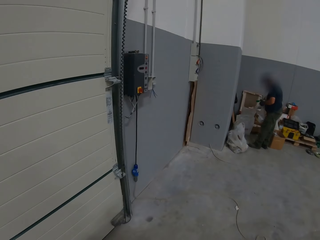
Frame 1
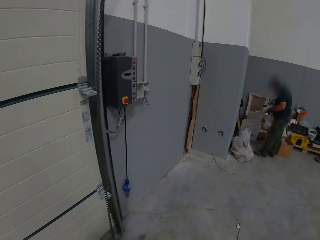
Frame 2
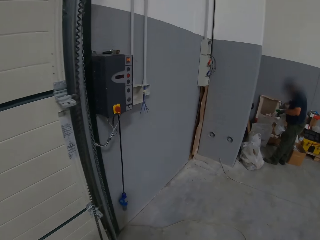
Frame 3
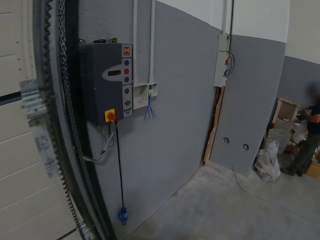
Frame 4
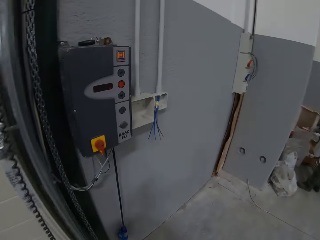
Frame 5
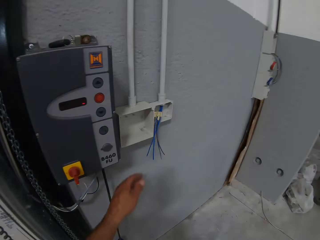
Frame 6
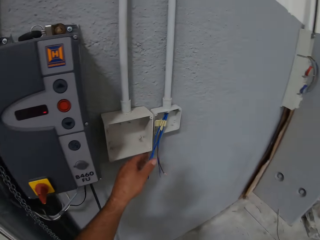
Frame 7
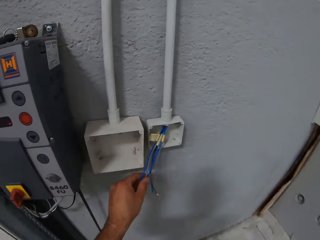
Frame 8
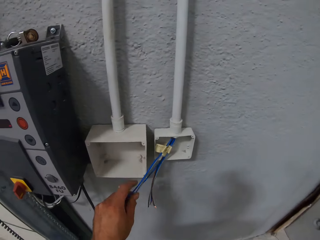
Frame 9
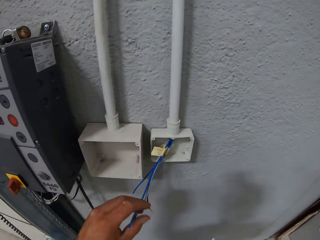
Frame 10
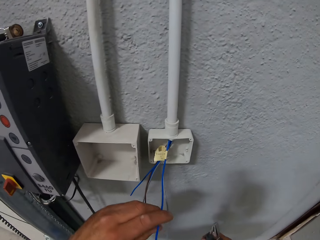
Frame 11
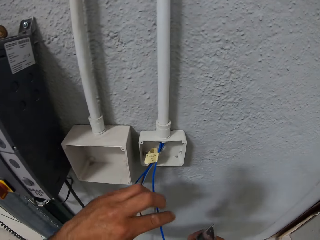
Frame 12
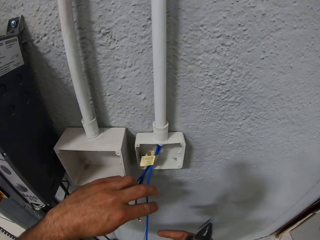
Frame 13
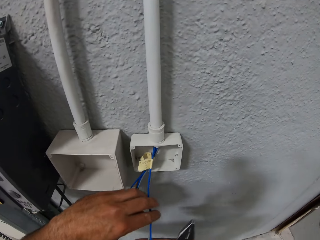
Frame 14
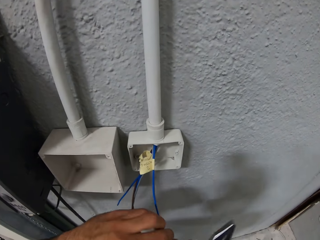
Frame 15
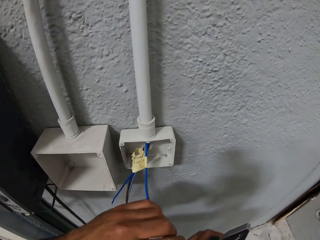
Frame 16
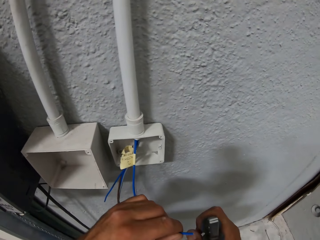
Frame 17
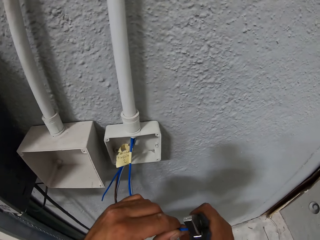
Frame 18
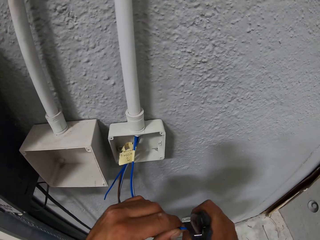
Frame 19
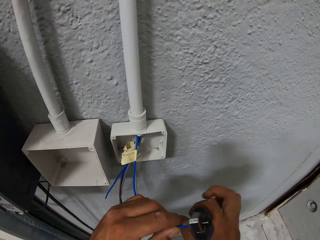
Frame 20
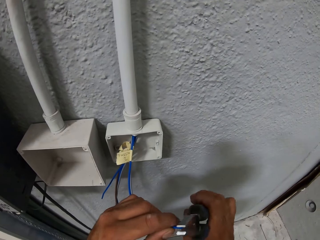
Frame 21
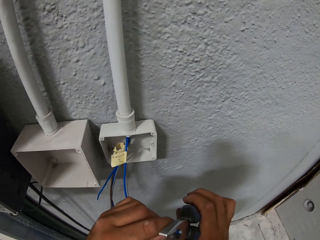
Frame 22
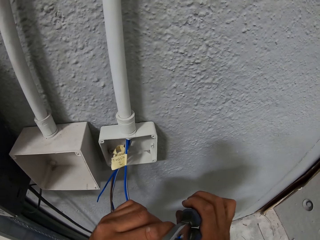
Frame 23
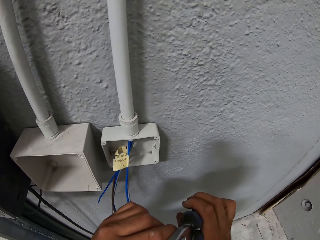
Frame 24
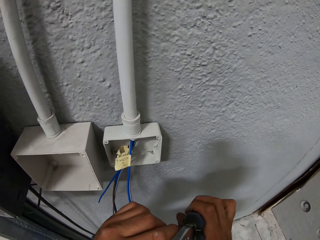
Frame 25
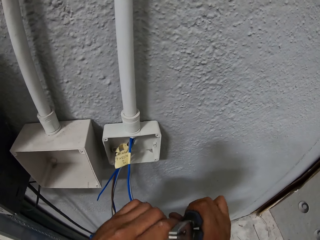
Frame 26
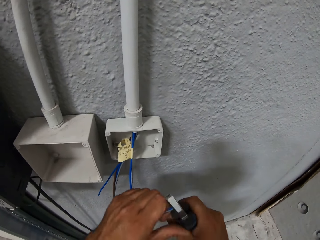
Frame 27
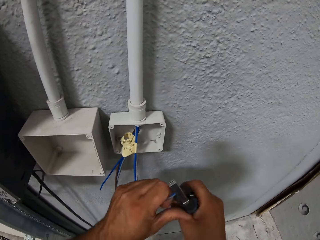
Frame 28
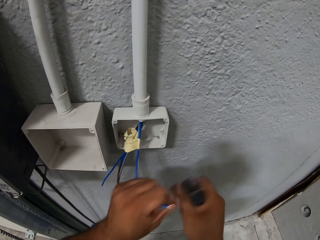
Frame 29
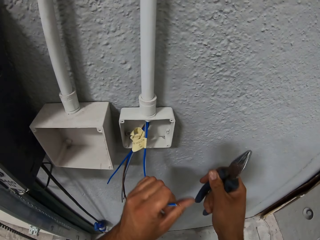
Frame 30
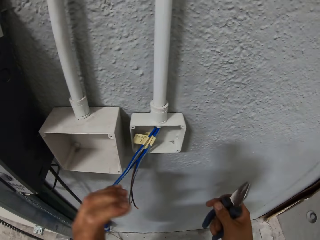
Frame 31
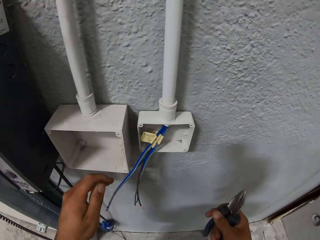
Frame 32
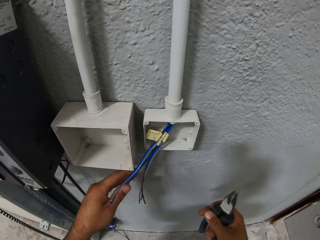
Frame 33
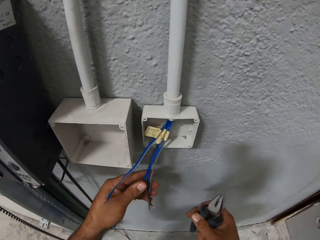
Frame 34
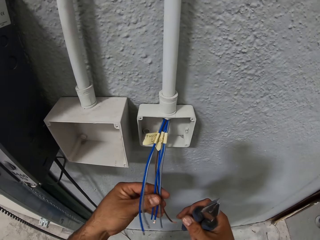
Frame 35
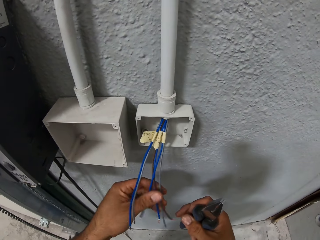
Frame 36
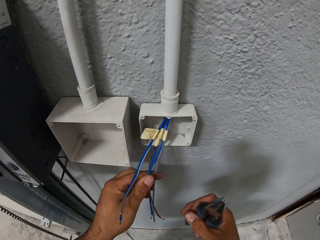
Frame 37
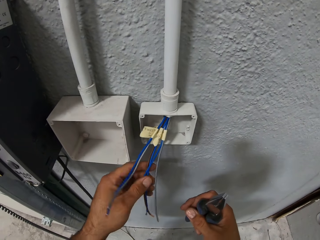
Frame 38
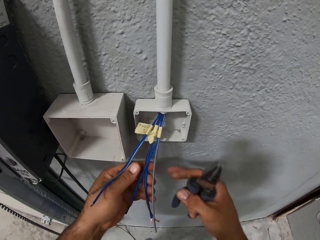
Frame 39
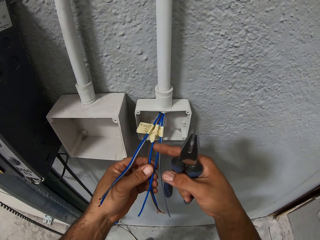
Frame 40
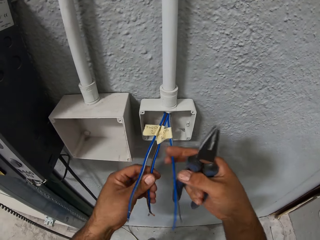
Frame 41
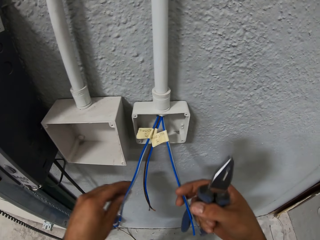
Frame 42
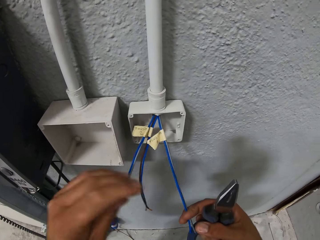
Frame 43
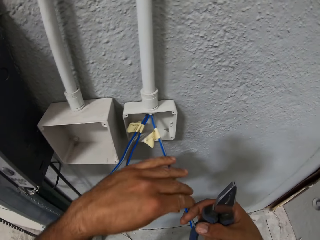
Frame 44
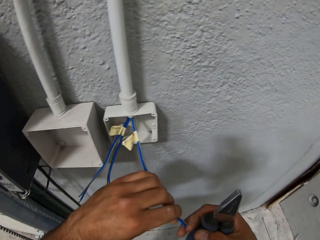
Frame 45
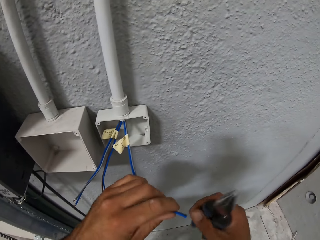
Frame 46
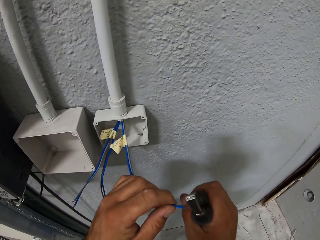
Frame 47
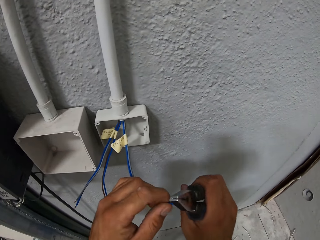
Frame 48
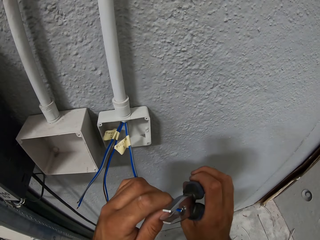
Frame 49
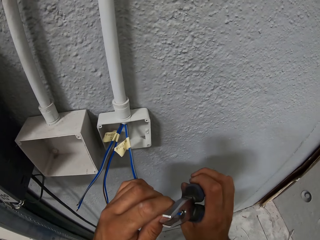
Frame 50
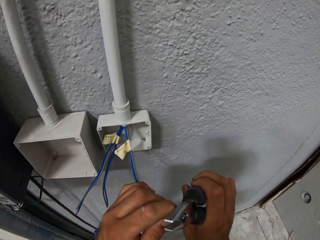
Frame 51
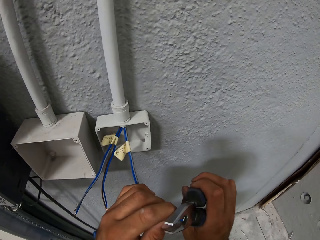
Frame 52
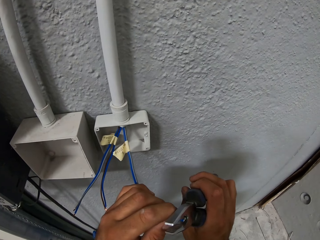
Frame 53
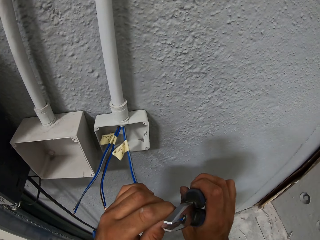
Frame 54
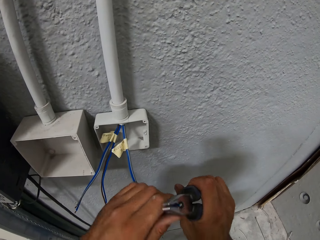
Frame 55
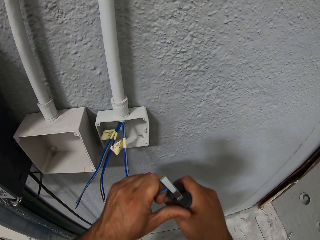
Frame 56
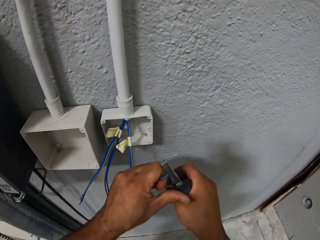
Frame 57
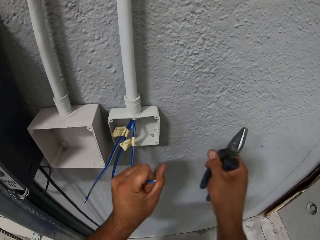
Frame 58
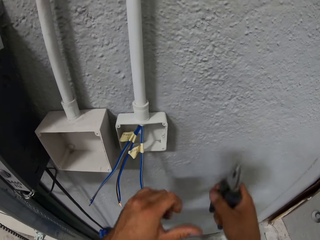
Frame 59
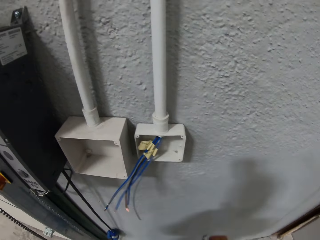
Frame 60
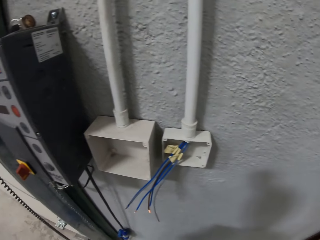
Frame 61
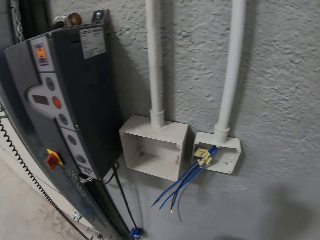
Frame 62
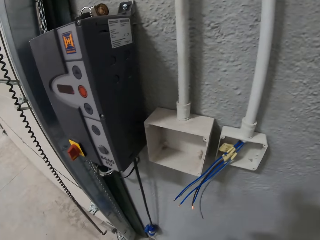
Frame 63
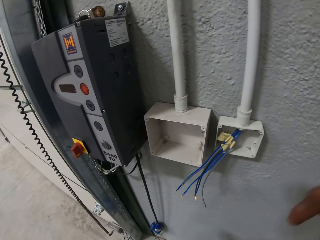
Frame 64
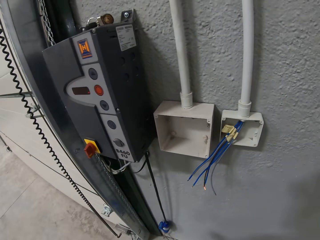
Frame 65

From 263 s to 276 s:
The camera wearer holds the cables or wire with his left hand. He removes a cable cover edge with pliers. He cuts the wire. He picks up another wire. He holds the cables with his left hand. He holds the cables with his right hand. He removes a cable cover edge with the pliers. He cuts the wire.
